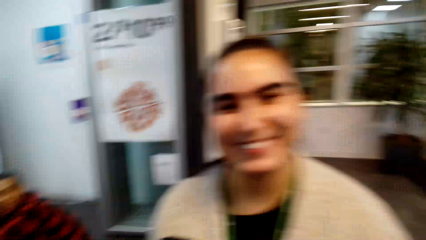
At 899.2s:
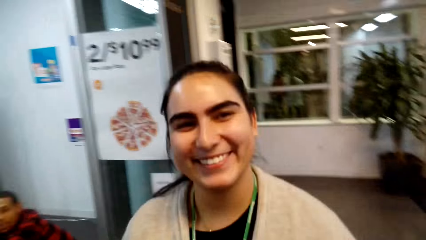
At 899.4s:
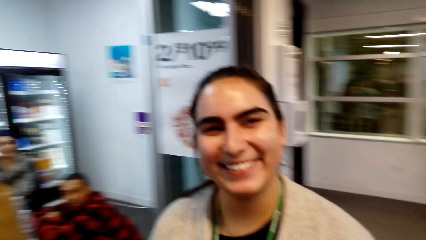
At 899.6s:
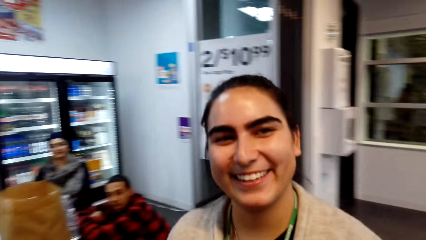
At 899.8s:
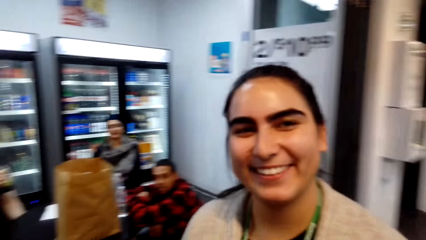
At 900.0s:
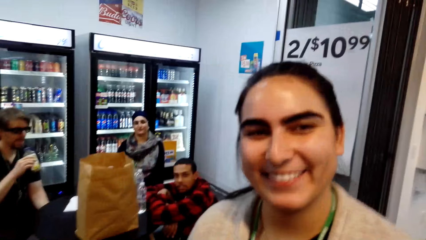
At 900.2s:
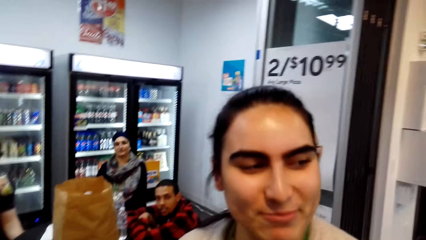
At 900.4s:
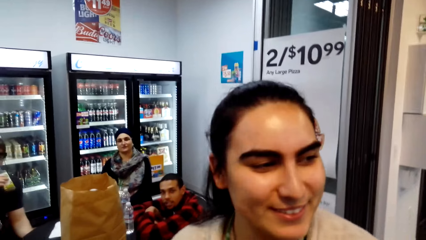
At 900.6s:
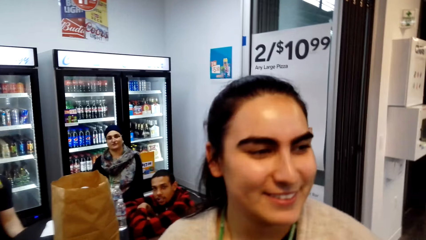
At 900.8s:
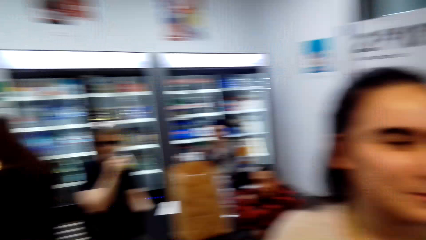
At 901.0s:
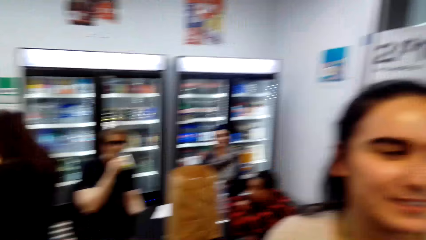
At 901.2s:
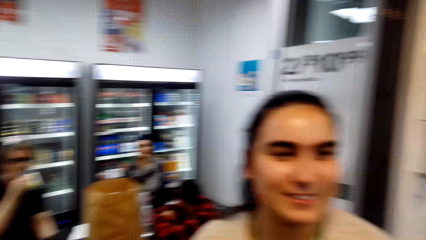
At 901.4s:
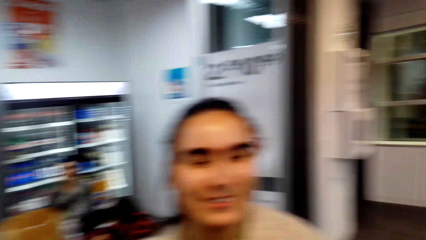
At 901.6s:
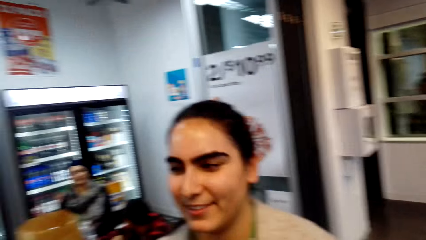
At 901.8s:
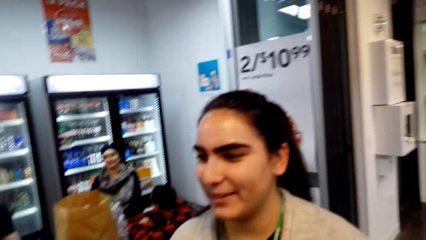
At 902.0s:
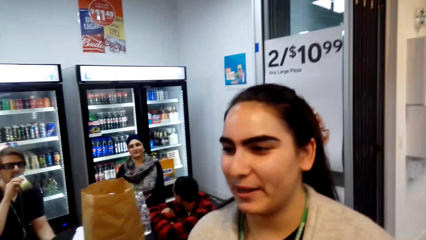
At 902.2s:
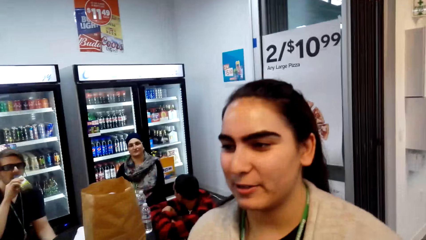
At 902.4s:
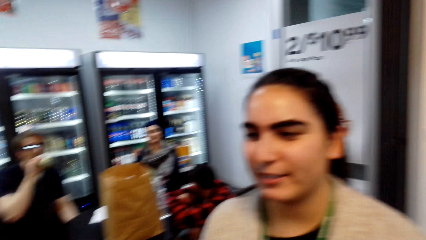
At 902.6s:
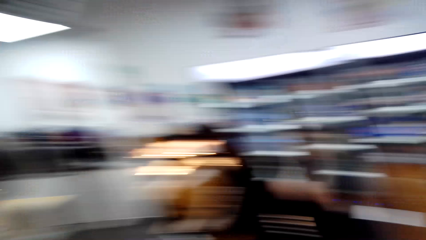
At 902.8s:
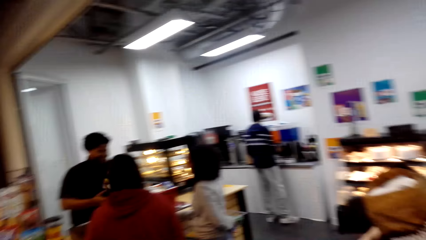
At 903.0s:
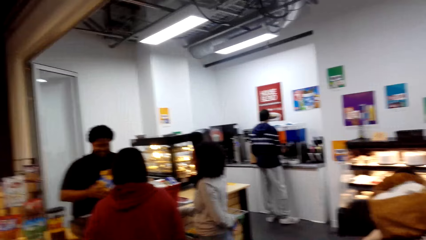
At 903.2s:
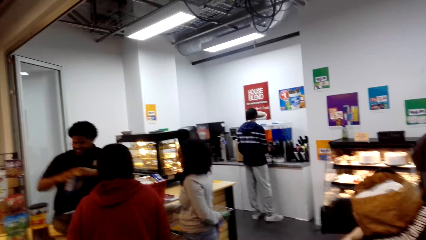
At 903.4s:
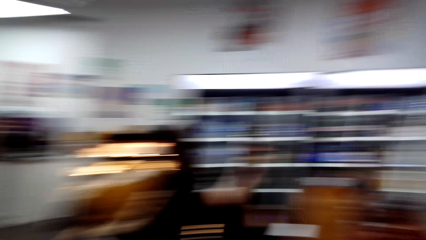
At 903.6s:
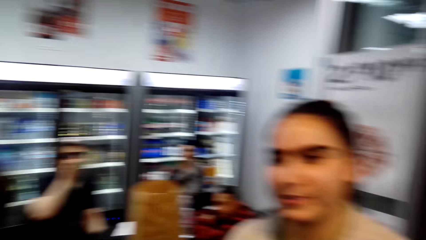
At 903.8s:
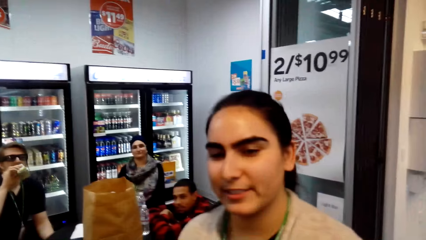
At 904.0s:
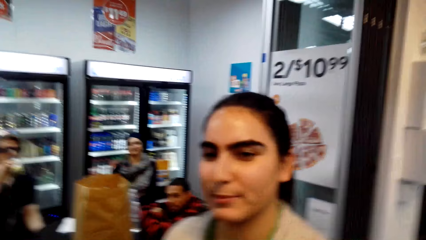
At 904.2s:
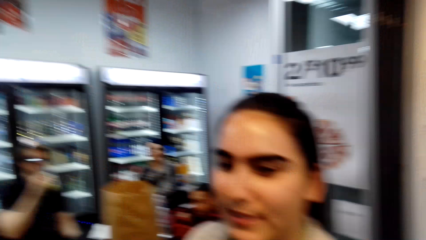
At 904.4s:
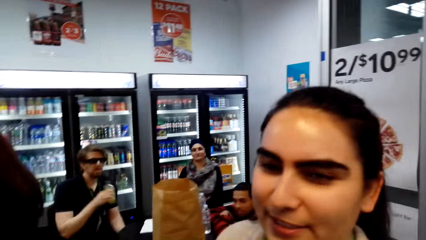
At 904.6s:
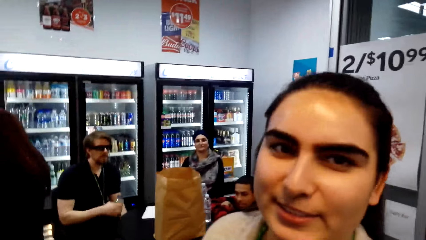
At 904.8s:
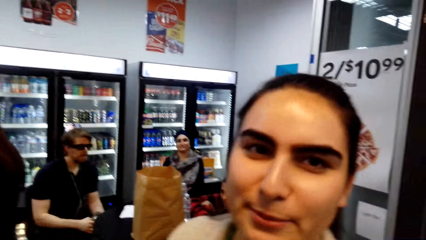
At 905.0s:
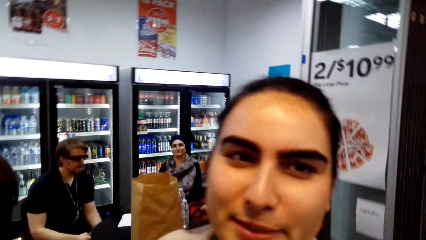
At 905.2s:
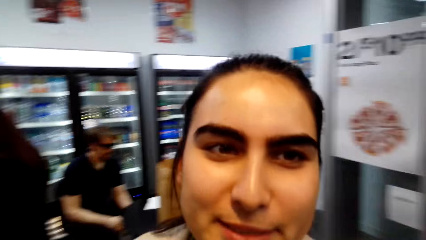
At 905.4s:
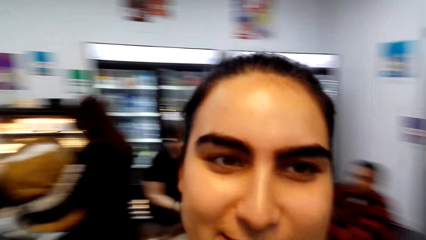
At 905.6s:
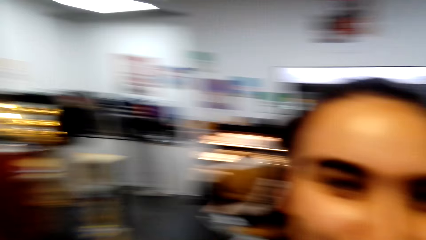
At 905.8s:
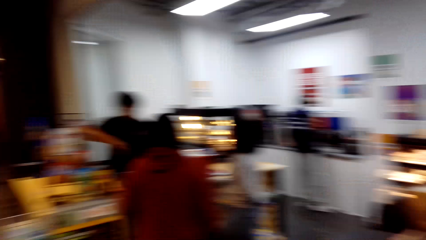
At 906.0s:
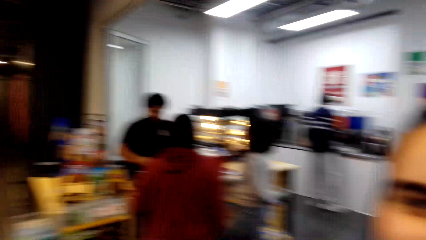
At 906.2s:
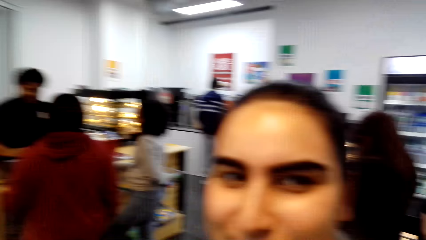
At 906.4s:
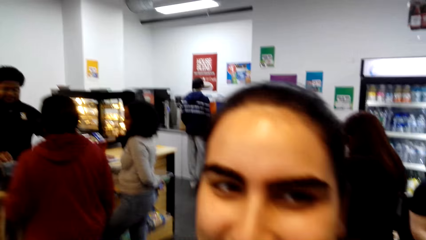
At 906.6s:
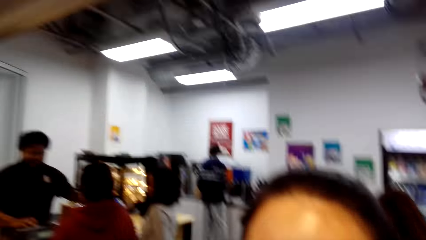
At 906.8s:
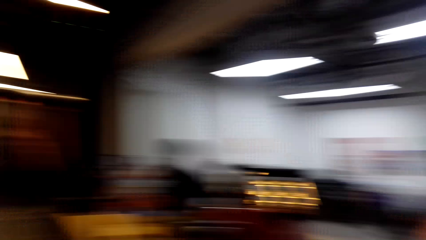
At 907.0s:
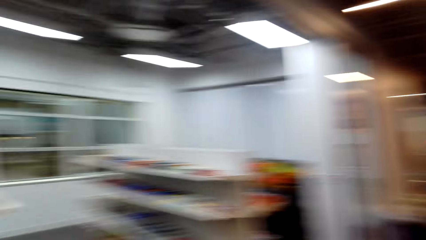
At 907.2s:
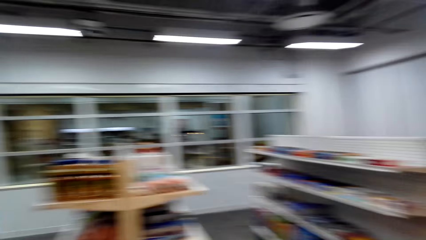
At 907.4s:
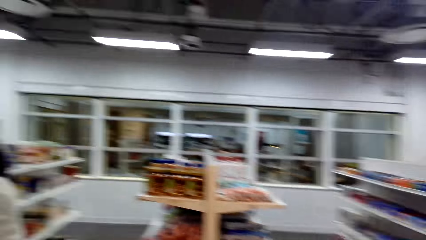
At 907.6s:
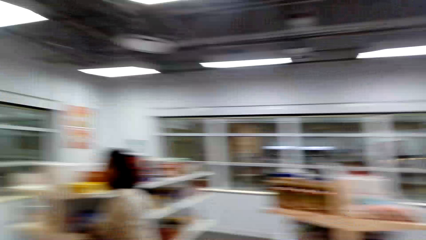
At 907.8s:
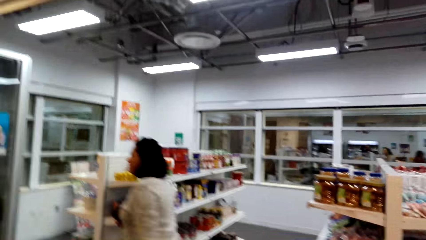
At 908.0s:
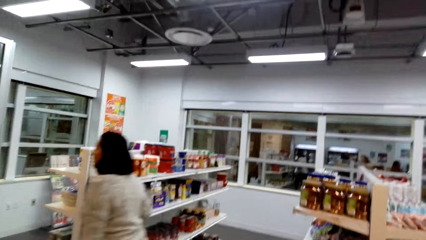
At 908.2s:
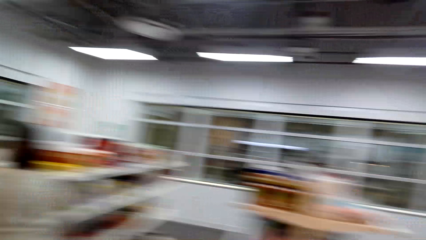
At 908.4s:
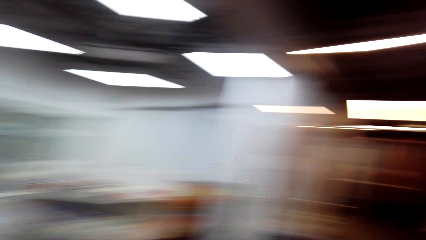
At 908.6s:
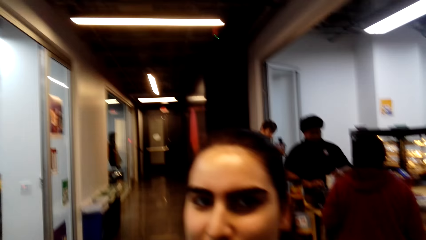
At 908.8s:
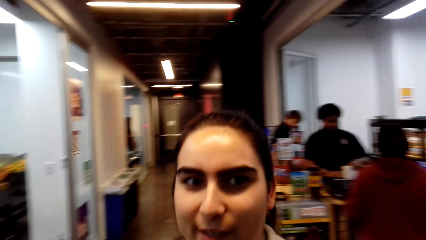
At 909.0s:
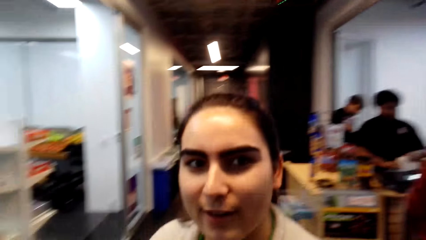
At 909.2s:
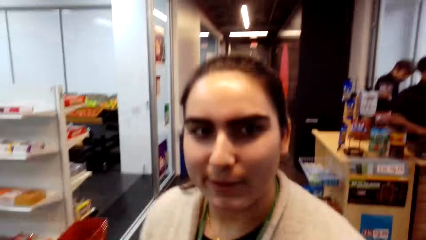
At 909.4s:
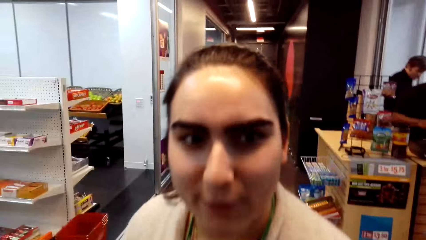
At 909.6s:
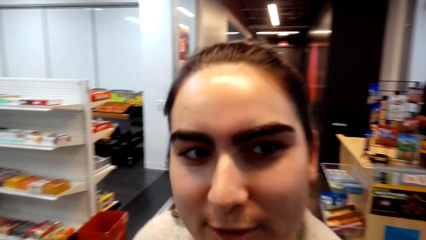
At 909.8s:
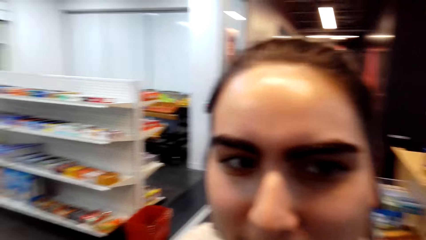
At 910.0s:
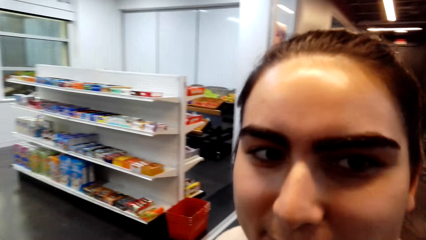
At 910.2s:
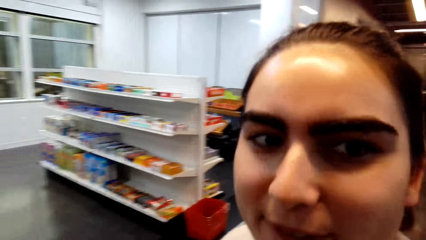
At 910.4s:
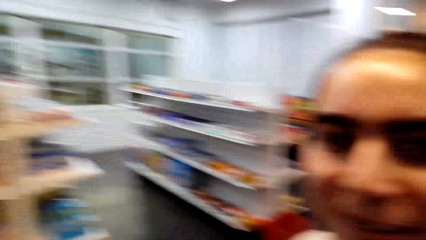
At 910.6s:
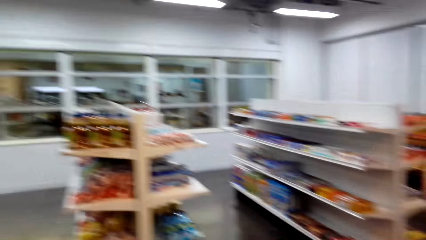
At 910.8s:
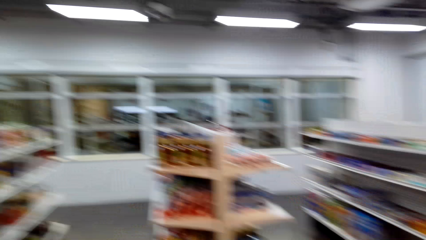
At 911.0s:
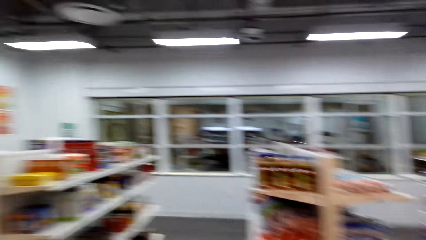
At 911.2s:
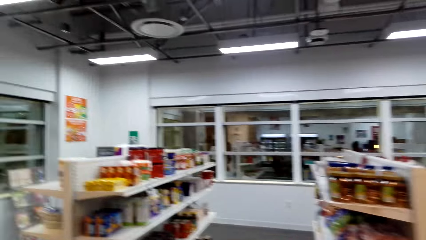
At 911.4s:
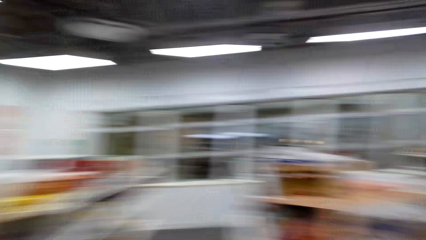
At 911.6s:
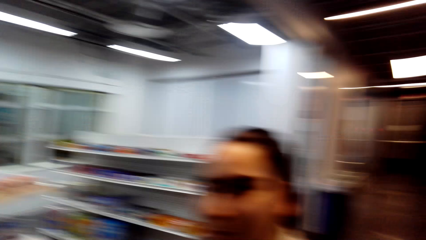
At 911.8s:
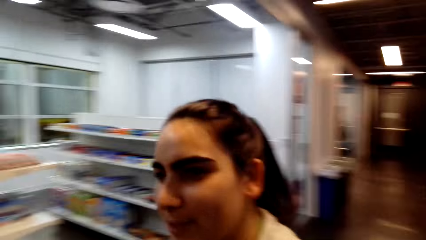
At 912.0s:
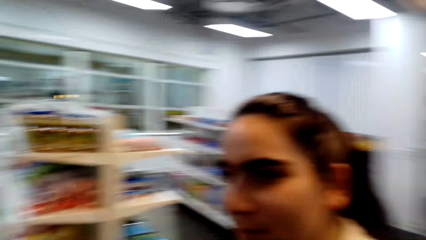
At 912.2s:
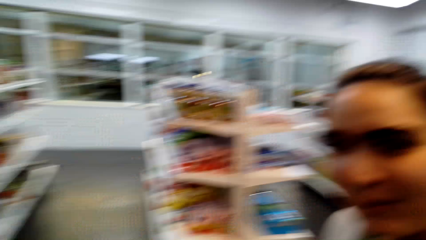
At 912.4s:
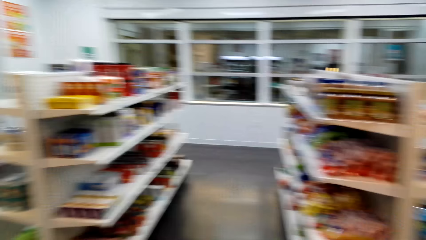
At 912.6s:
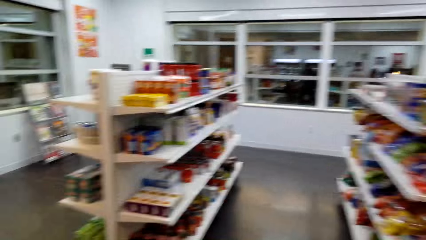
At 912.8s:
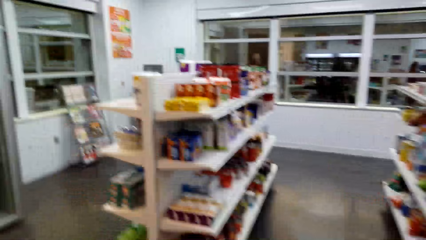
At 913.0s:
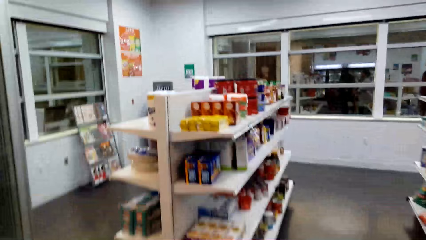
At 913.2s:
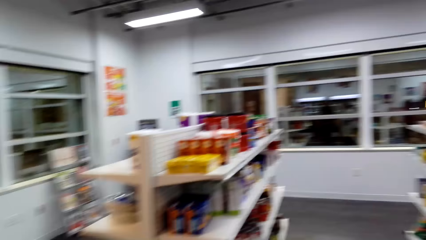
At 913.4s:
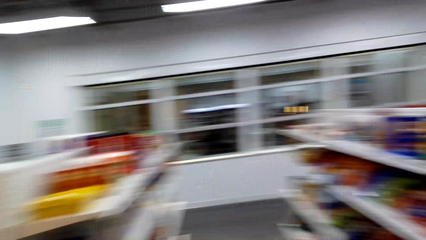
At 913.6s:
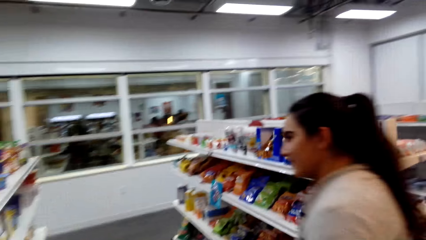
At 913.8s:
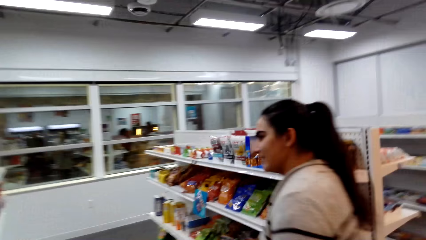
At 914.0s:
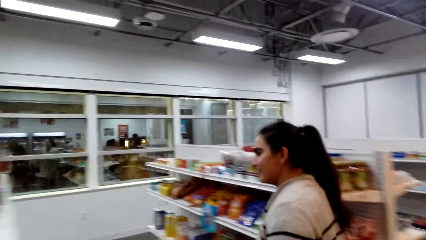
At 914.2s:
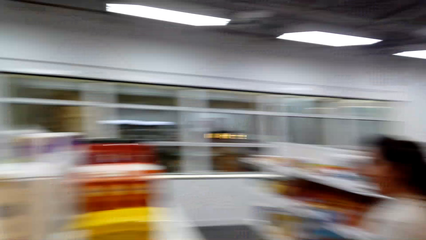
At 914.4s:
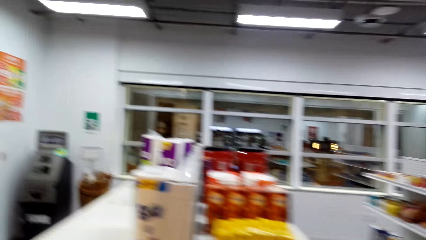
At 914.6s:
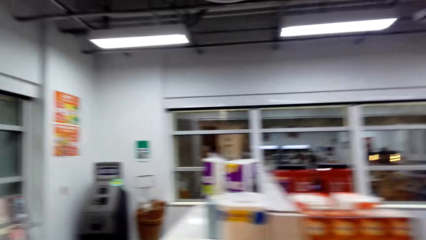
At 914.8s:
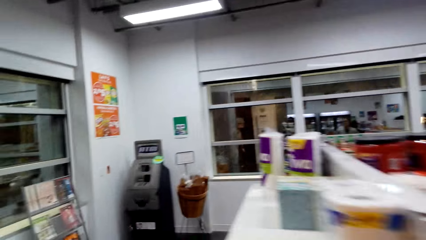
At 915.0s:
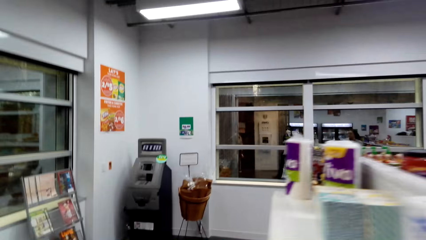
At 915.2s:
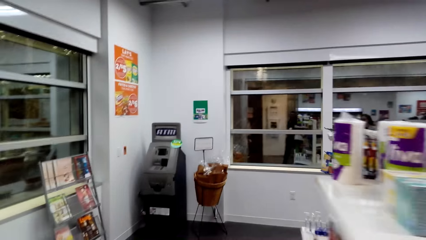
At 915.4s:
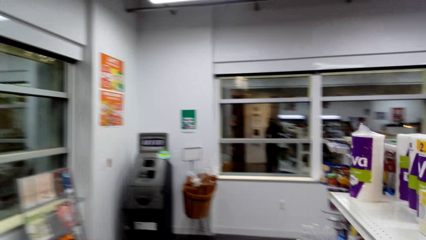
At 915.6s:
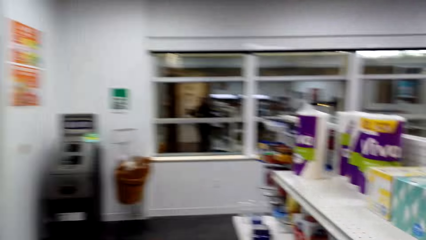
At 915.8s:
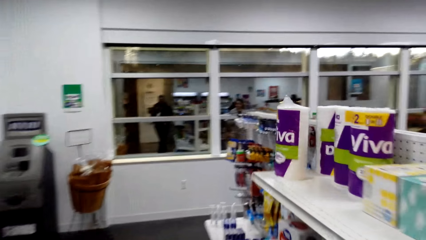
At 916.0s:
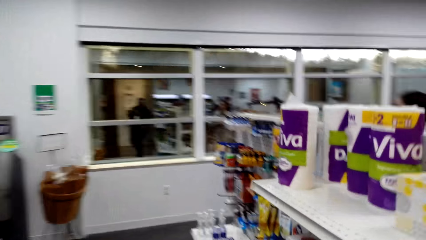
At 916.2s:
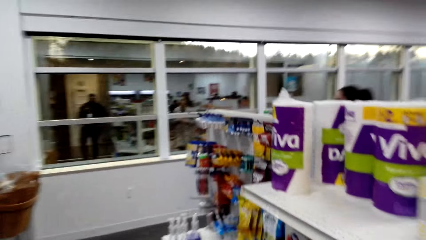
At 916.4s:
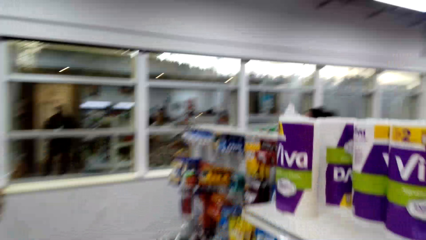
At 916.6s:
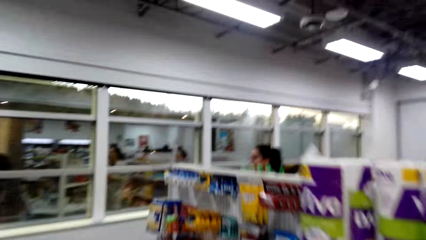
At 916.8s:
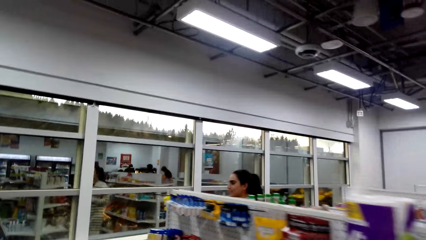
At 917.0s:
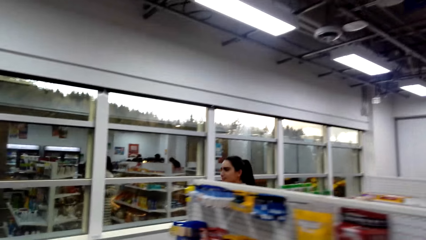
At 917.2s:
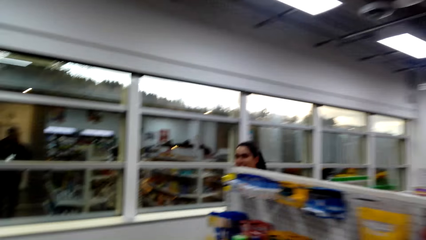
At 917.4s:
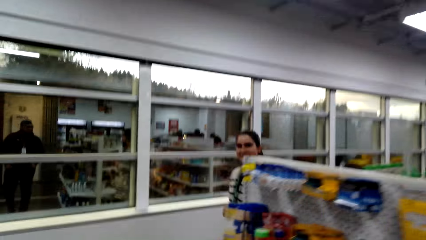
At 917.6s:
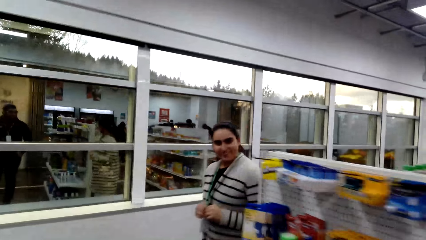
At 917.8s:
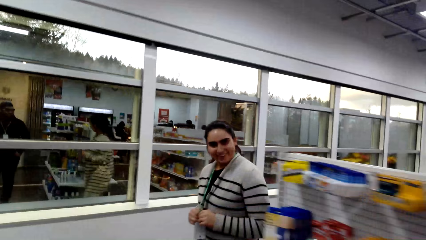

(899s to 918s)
The camera wearer looks around. They walk in the supermarket.
